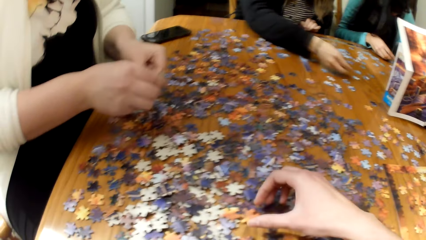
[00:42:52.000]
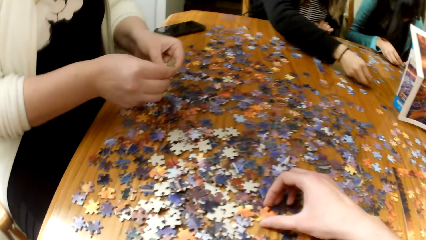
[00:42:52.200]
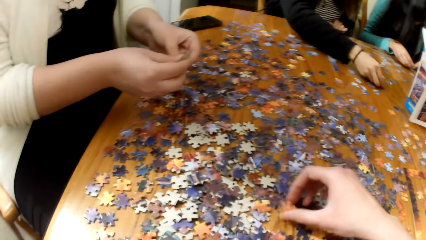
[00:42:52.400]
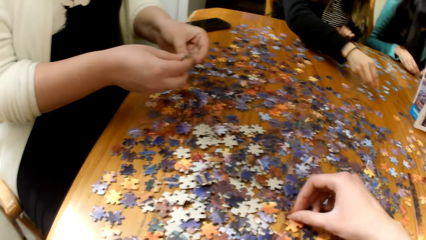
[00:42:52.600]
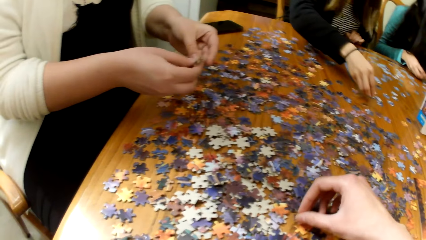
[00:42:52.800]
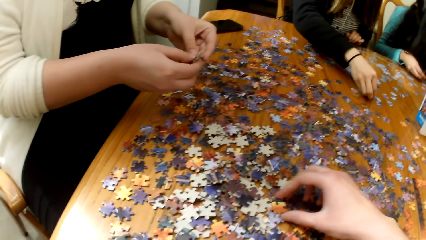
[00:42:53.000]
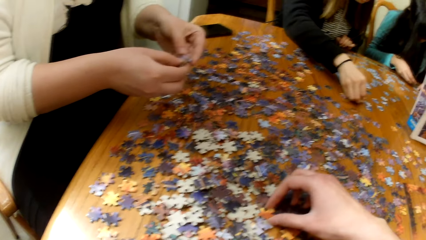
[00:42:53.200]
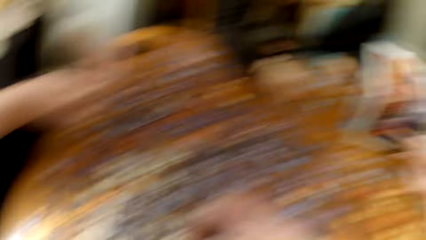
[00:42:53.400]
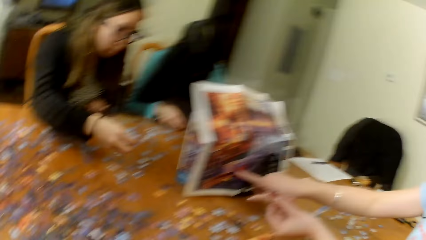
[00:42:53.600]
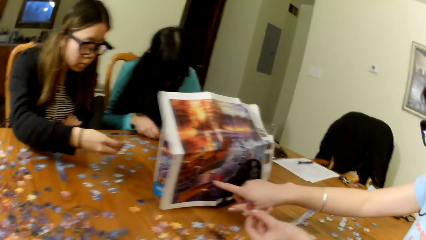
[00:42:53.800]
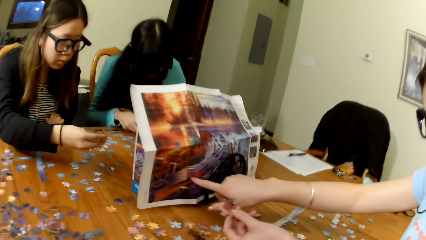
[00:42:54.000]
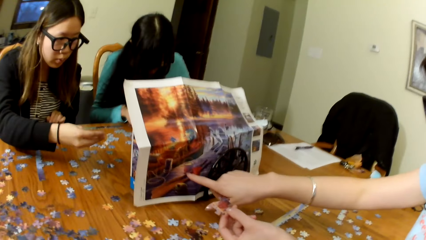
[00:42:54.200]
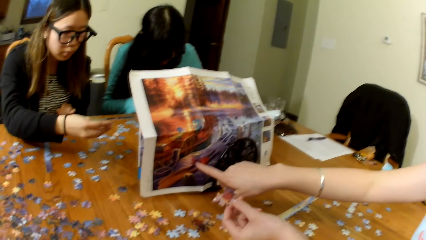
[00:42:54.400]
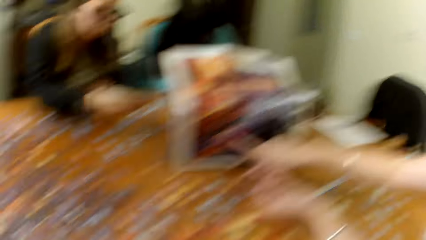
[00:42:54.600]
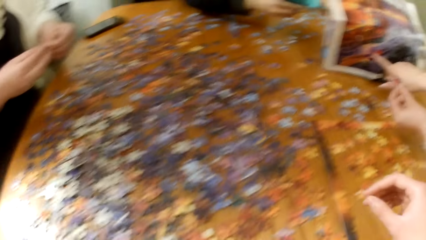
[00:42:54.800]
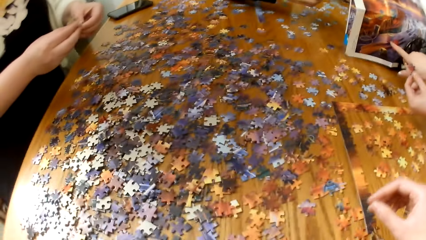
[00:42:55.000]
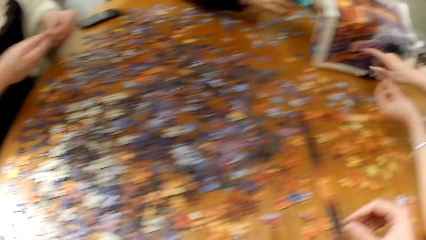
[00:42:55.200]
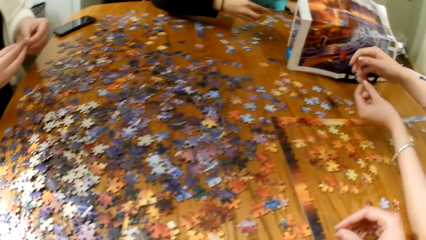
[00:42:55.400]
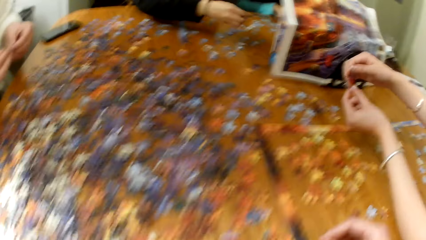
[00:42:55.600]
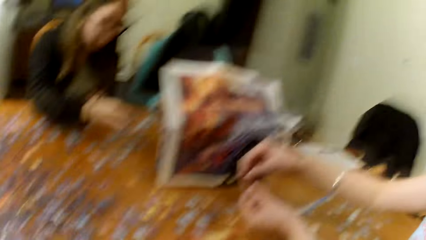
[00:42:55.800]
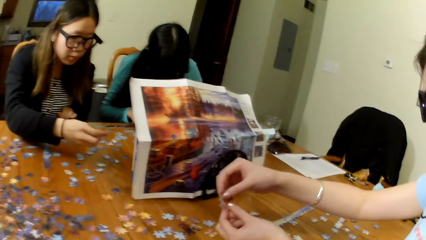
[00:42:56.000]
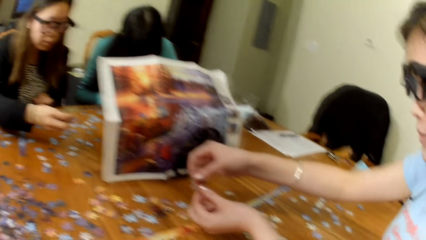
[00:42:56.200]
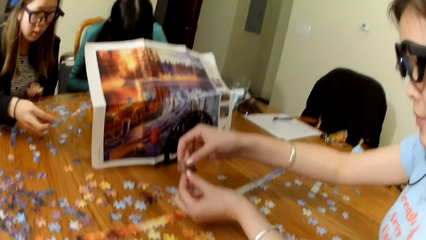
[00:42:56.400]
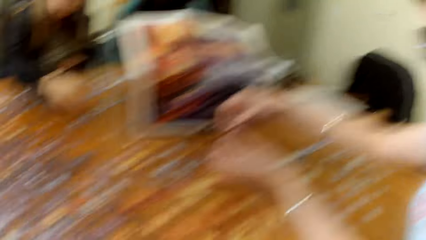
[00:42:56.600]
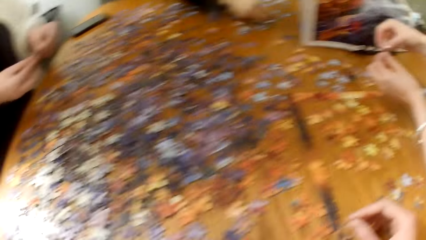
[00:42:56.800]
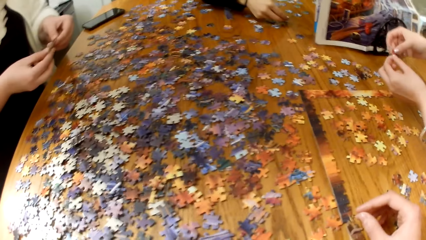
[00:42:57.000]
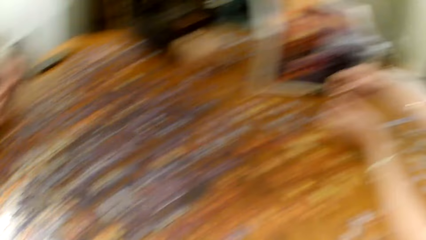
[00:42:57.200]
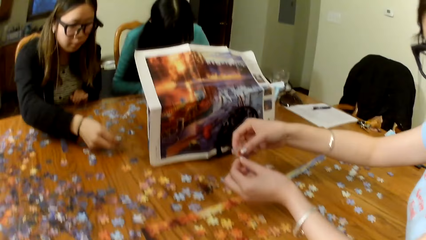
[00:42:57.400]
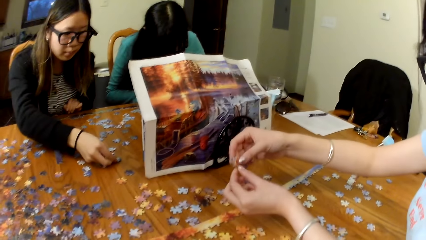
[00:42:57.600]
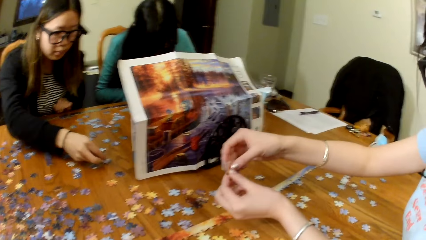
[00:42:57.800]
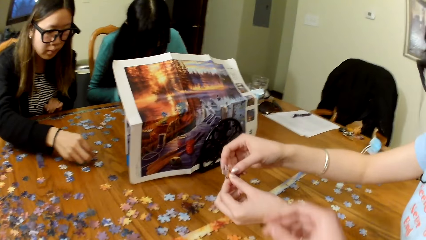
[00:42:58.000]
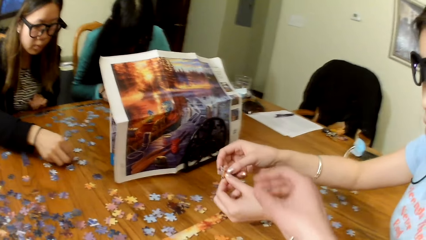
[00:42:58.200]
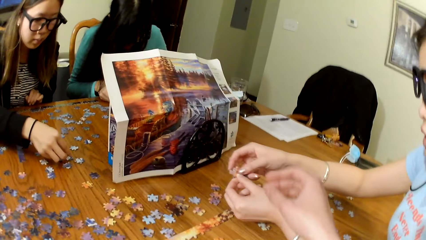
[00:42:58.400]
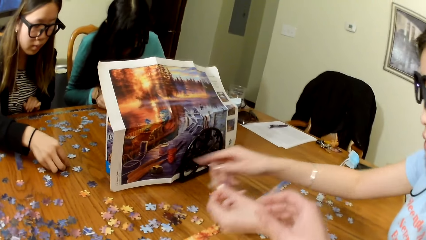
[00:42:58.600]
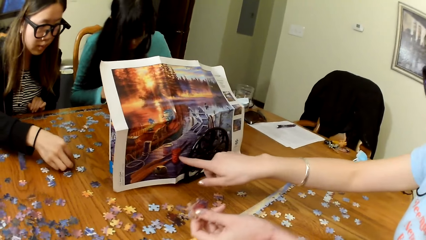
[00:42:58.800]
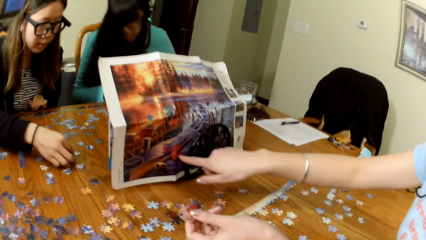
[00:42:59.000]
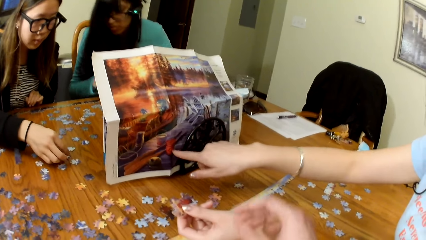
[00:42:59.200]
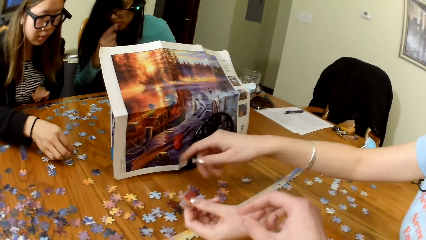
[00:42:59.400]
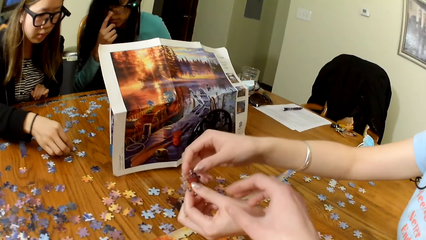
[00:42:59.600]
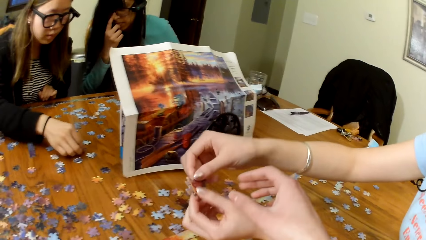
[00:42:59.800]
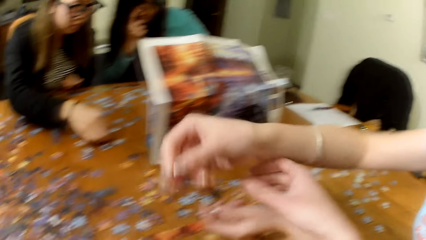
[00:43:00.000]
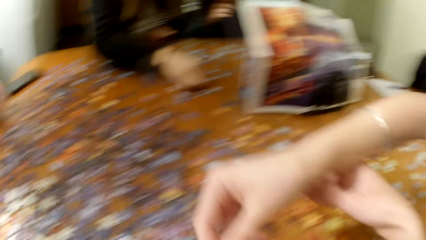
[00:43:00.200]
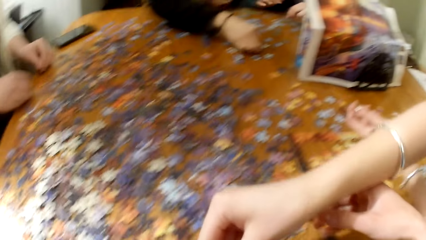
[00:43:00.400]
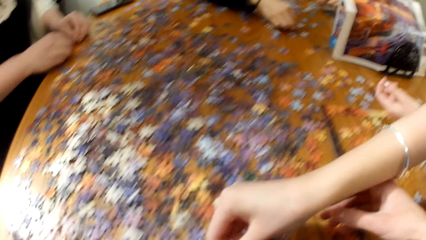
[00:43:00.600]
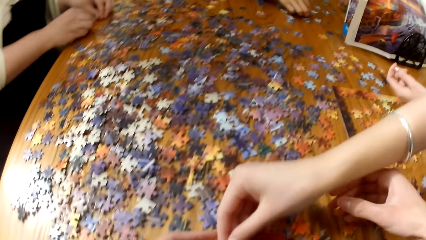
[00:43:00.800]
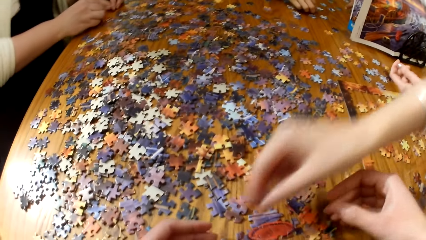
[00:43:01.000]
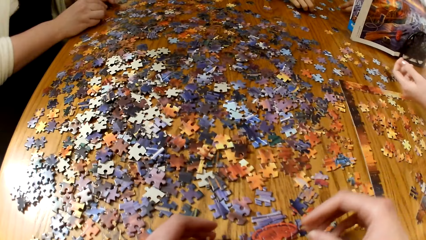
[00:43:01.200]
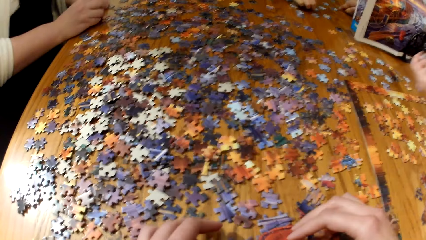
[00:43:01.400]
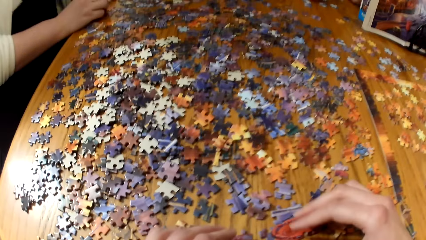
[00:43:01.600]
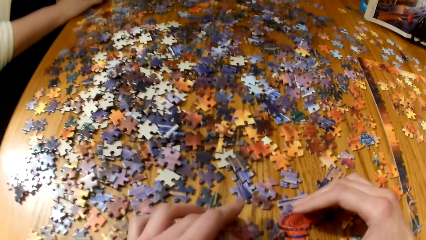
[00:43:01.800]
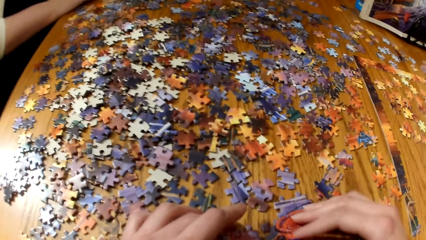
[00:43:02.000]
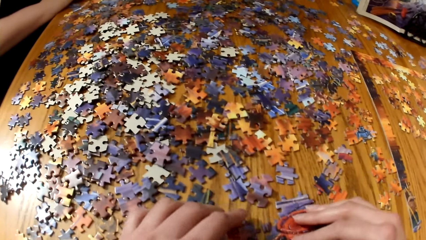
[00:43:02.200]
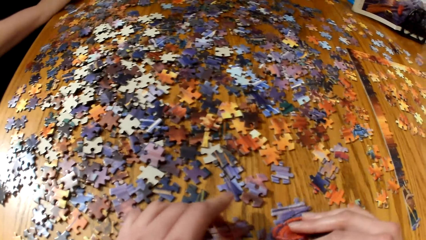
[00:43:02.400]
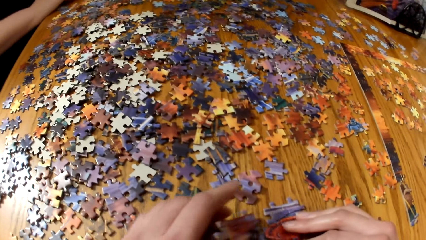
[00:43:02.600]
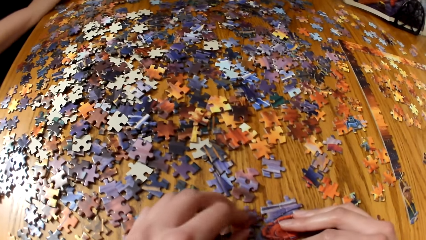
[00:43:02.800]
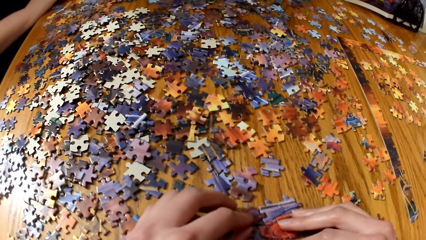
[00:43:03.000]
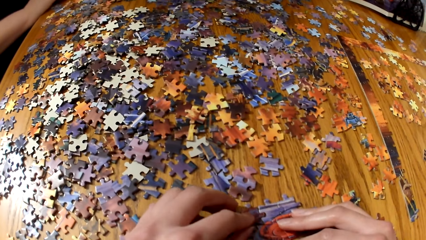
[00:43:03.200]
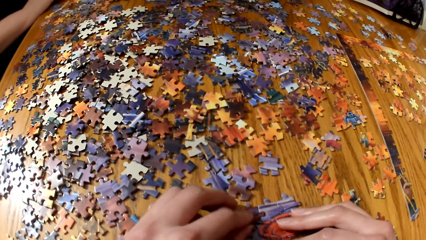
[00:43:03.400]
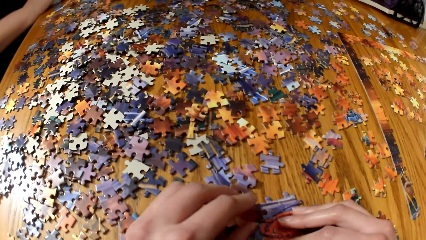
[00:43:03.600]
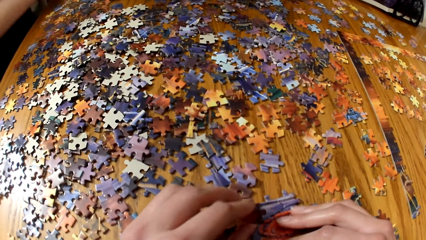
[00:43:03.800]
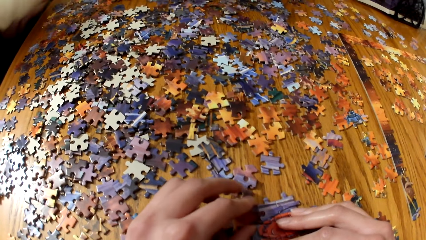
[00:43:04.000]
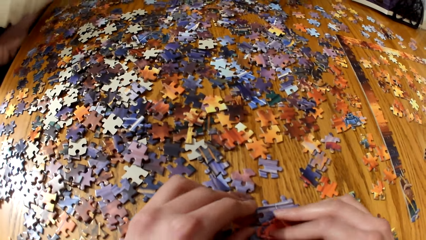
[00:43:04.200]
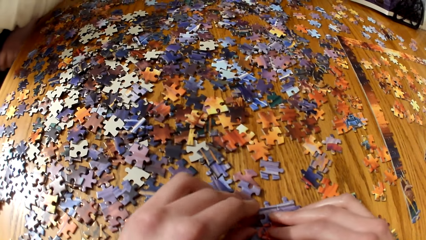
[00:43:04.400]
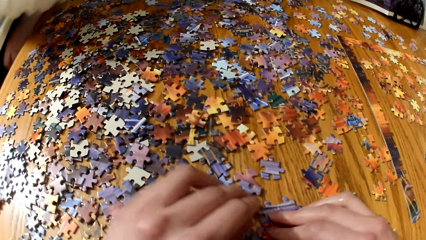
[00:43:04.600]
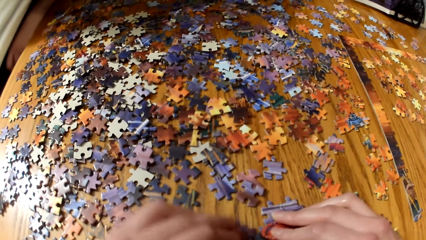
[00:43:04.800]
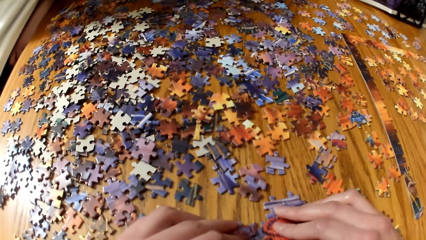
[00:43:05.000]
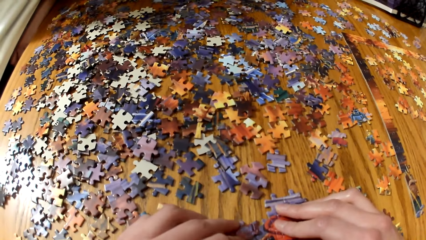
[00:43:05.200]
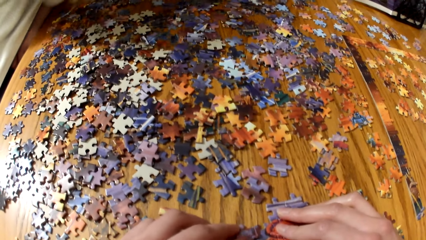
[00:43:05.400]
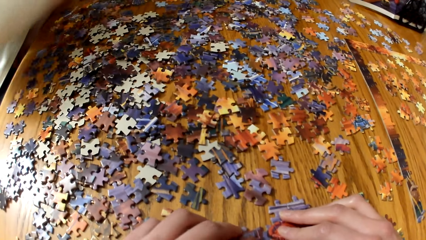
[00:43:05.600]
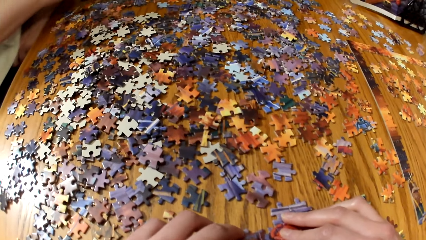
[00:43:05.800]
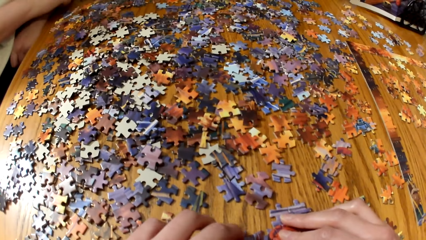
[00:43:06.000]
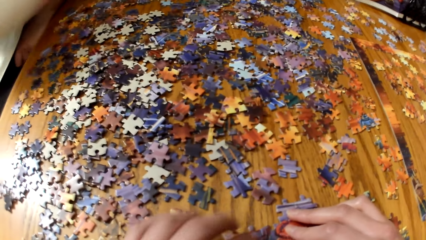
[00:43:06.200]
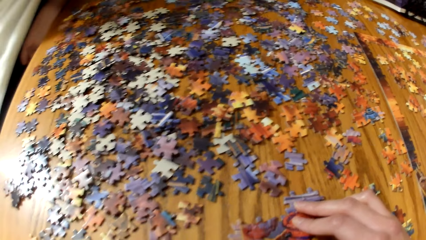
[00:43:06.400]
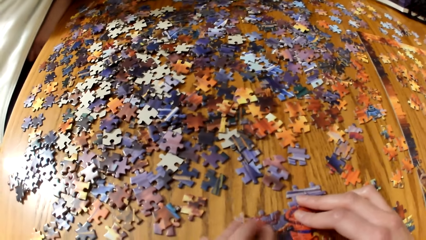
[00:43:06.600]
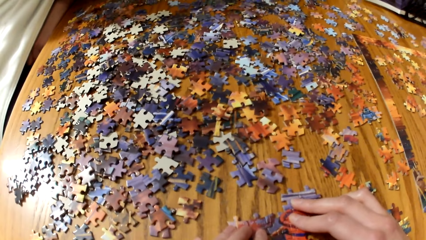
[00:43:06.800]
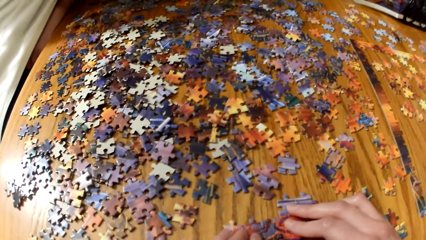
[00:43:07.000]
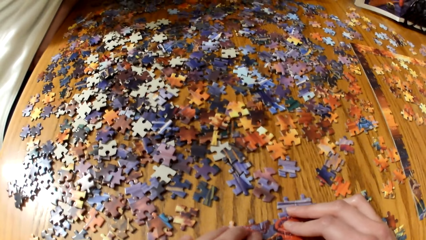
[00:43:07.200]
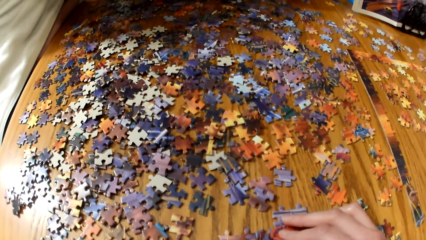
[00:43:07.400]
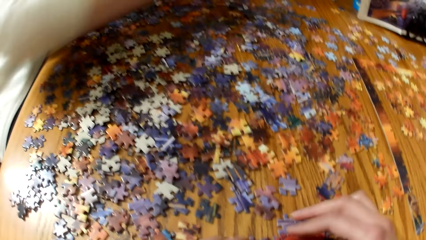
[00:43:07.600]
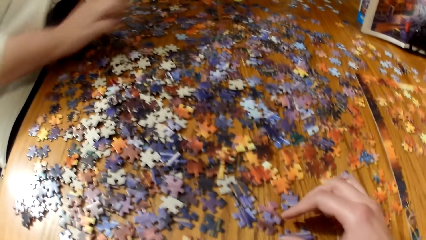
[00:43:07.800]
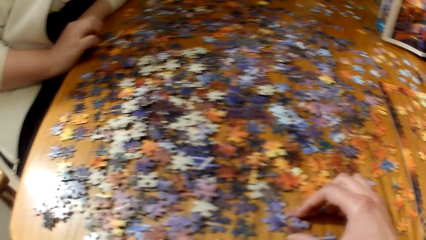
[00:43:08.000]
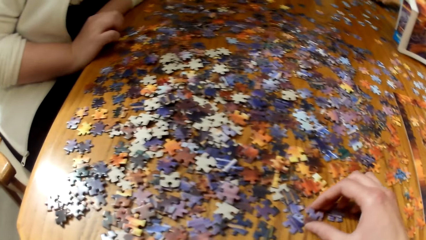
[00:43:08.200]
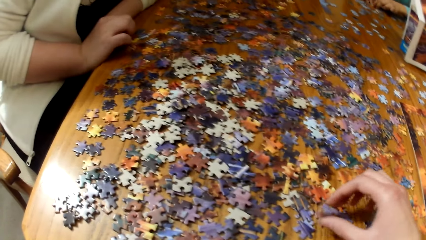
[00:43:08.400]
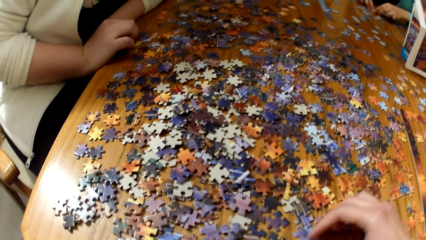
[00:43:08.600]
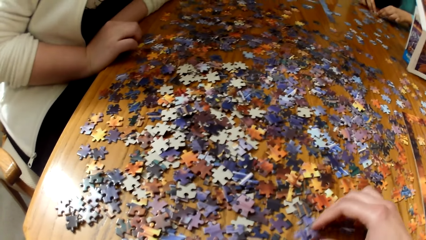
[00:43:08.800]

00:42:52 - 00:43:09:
The camera wearer picks the puzzle piece. A lady points at the puzzle board. Another lady places the puzzle piece on the table. The first lady places the puzzle piece on the table. The camera wearer plays the jigsaw puzzle.
